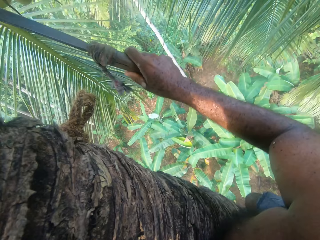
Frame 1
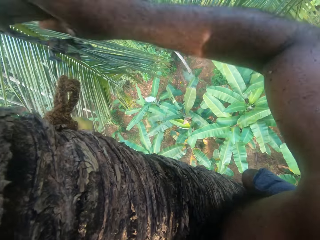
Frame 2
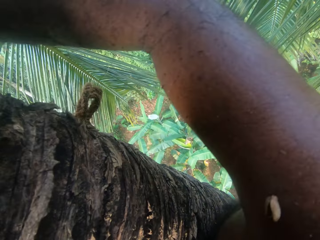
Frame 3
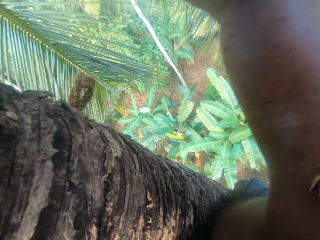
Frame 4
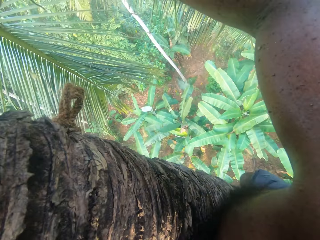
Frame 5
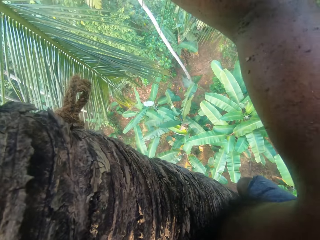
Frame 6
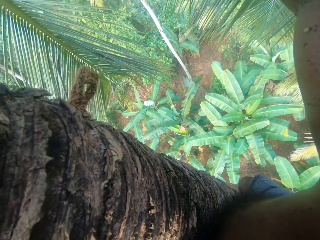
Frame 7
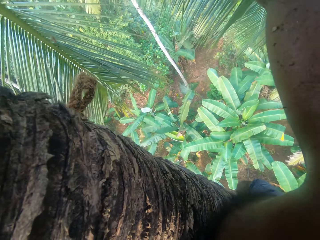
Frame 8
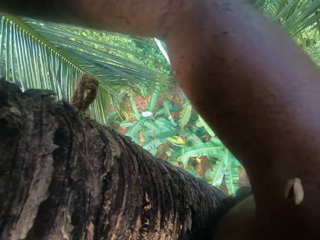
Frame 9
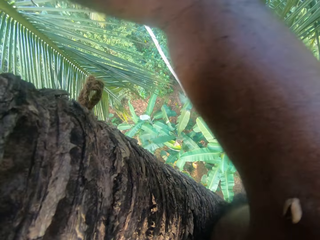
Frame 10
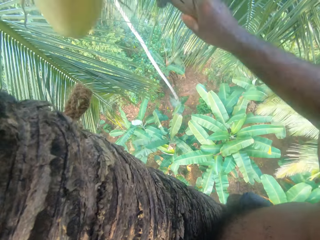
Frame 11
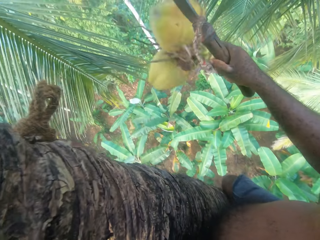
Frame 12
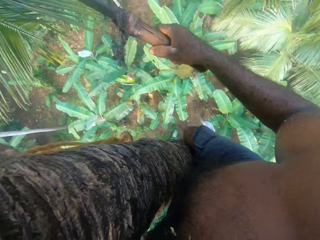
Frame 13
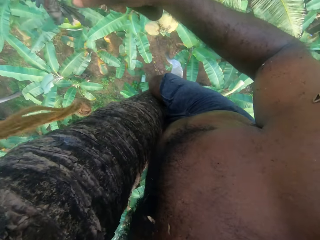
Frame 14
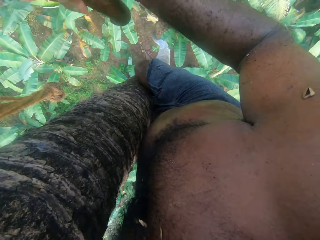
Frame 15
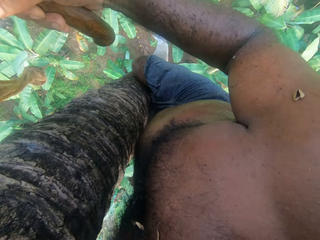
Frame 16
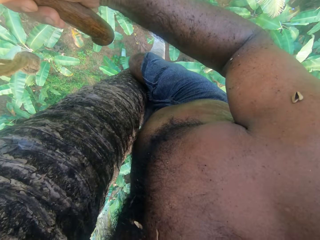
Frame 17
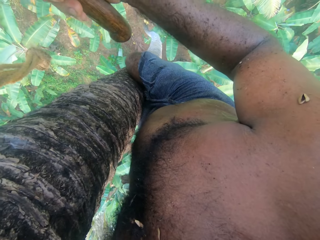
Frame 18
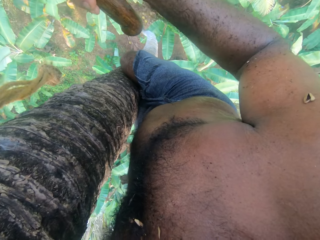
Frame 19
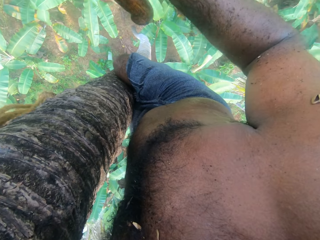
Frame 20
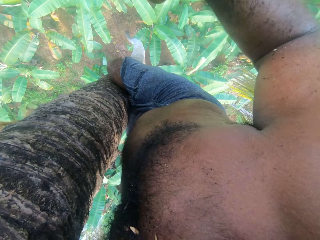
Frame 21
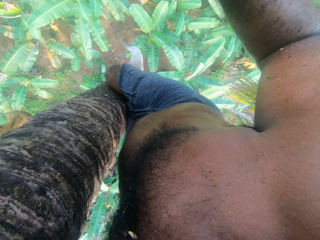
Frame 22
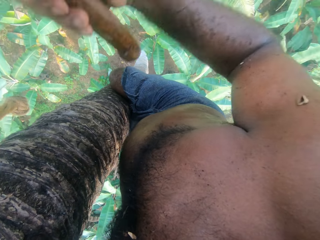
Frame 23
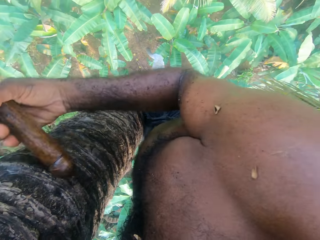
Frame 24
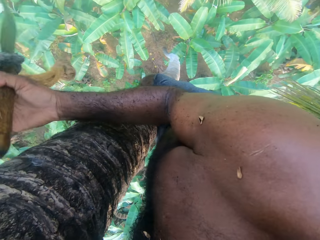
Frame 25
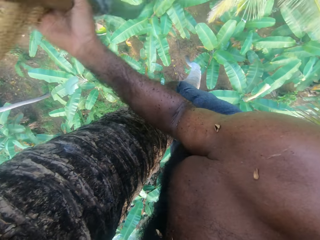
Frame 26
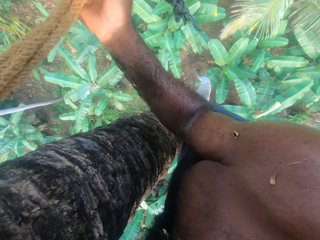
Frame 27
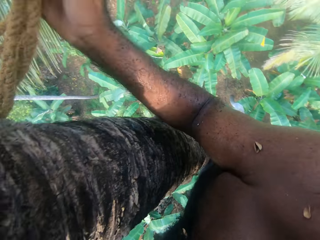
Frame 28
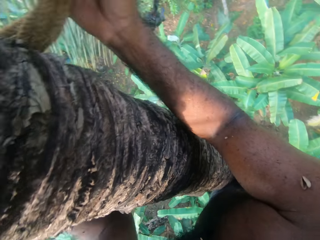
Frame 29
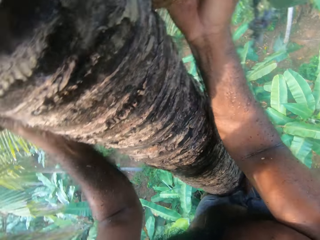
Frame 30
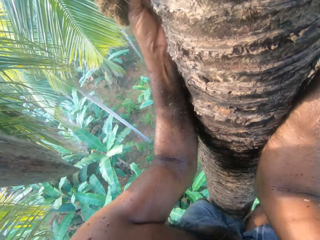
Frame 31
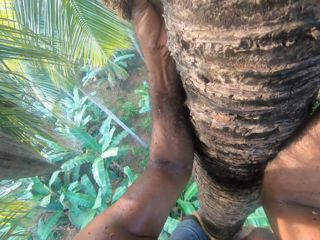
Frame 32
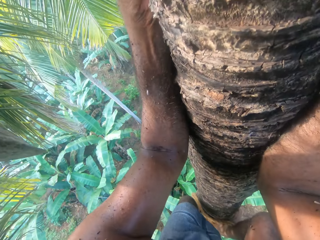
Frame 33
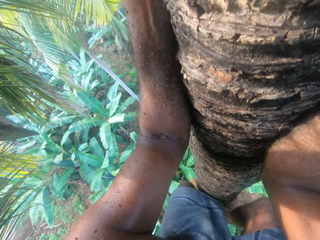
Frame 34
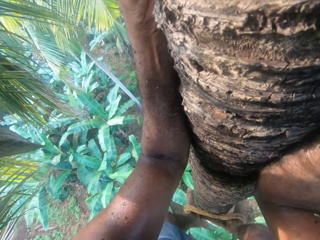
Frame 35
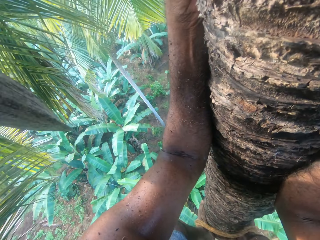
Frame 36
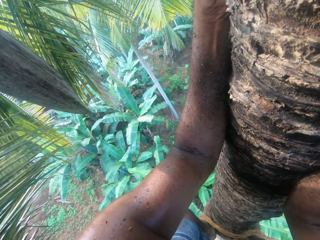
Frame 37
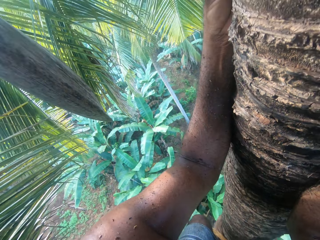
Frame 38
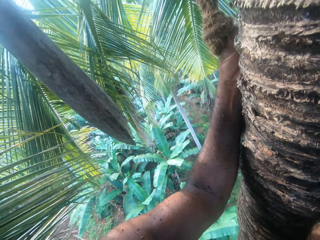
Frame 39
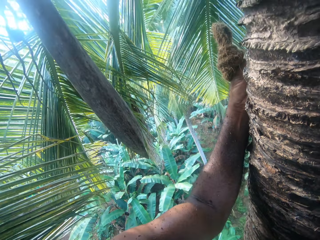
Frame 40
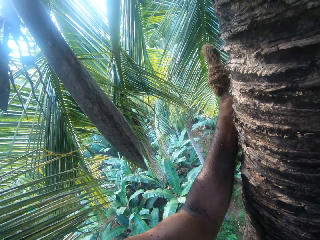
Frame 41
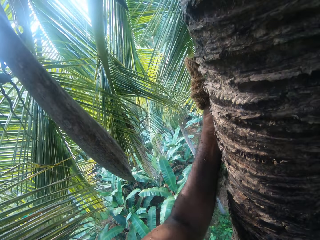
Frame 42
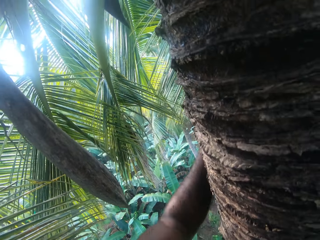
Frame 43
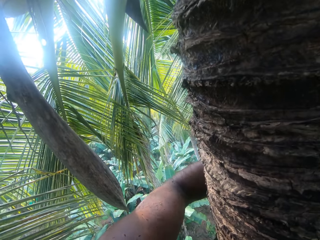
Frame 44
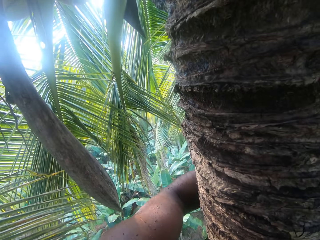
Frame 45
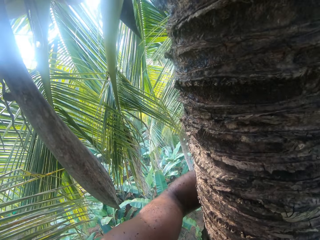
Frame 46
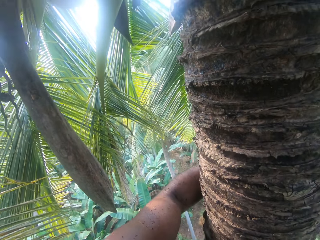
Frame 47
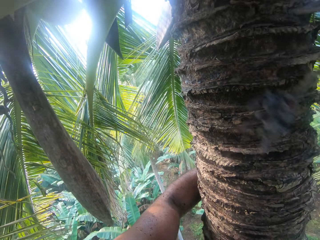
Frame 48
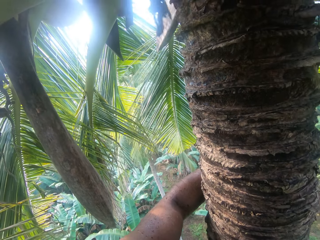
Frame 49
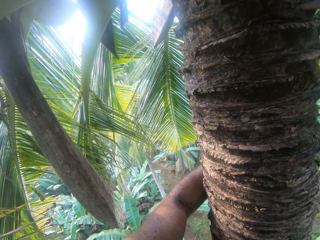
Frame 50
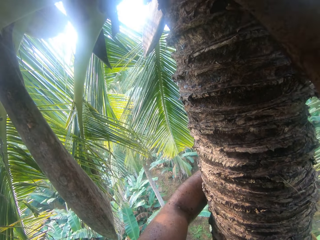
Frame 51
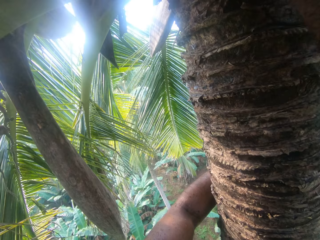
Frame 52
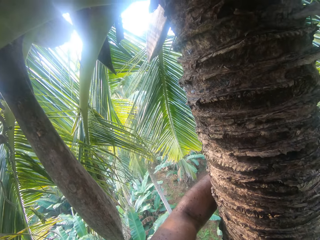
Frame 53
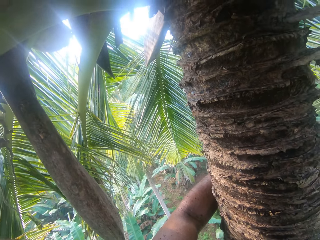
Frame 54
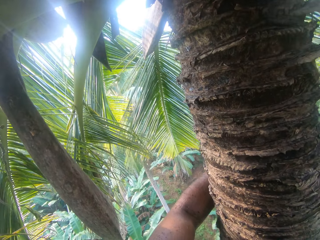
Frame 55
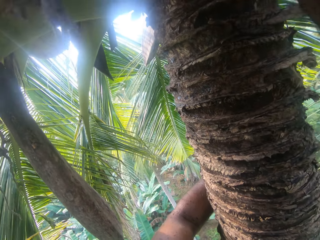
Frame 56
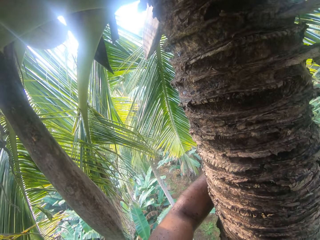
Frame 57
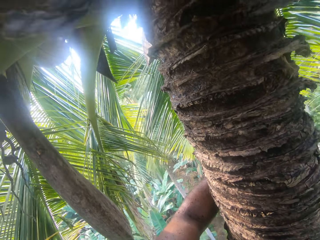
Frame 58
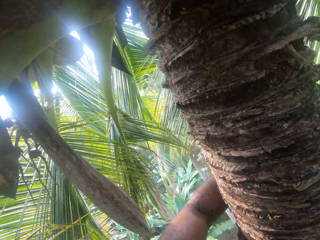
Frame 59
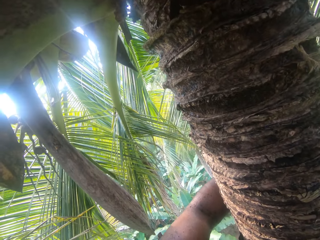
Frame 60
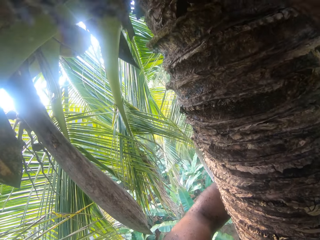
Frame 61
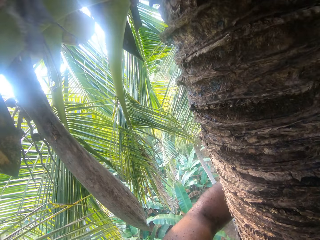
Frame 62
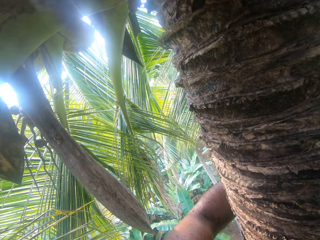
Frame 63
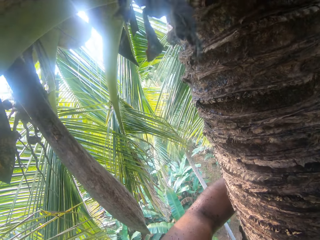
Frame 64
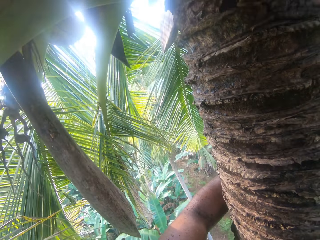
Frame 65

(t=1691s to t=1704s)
The camera wearer looks down. They hold the rope with both hands. They climb the tree. They look down. They cut the coconut.

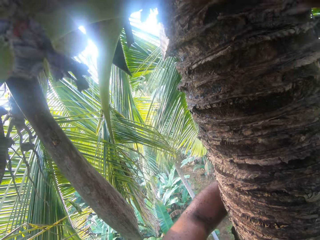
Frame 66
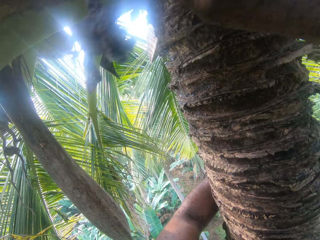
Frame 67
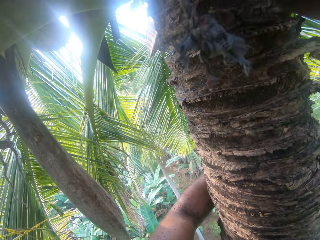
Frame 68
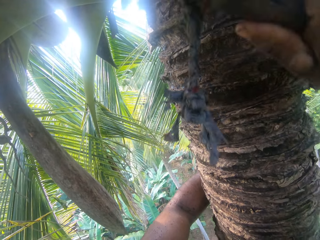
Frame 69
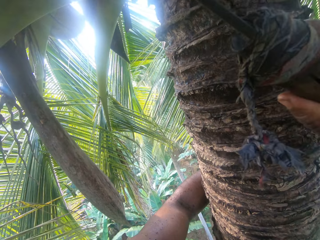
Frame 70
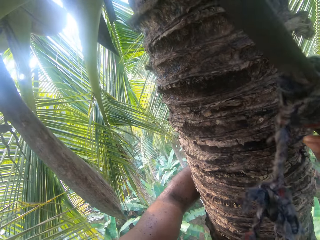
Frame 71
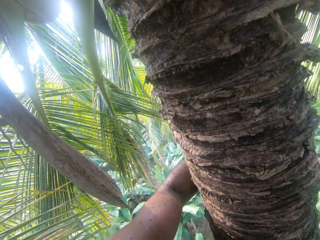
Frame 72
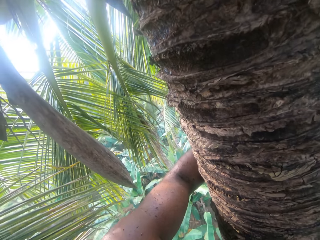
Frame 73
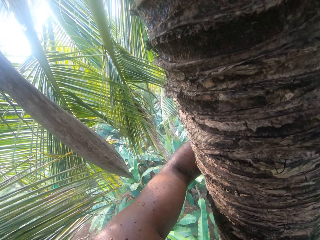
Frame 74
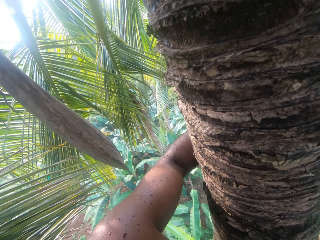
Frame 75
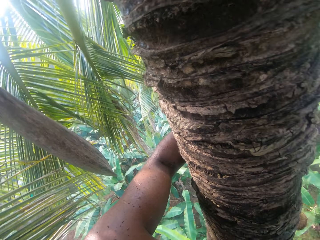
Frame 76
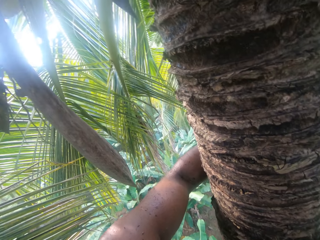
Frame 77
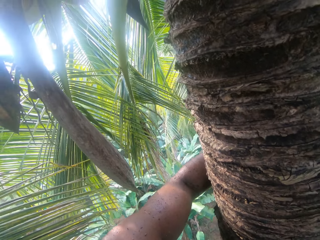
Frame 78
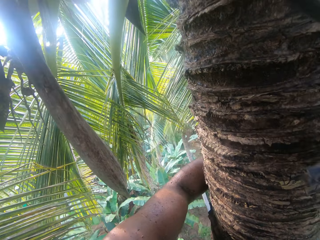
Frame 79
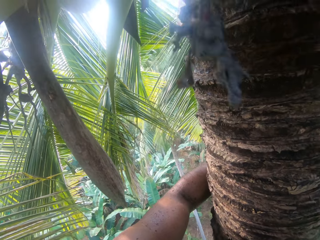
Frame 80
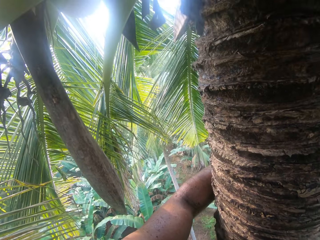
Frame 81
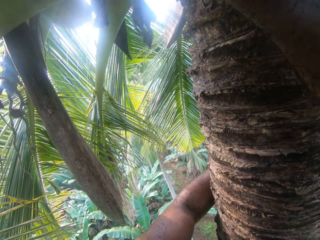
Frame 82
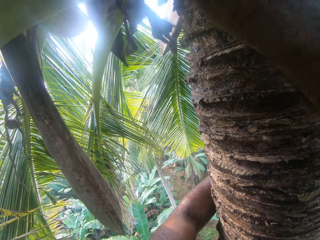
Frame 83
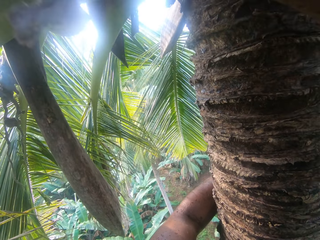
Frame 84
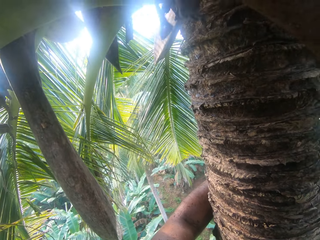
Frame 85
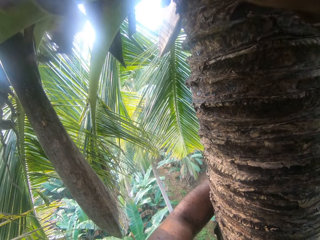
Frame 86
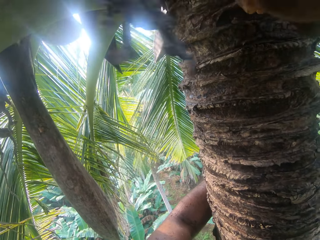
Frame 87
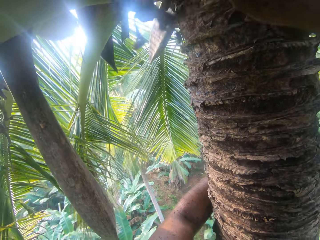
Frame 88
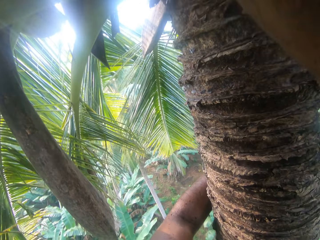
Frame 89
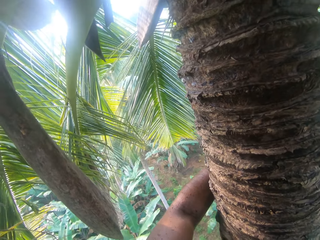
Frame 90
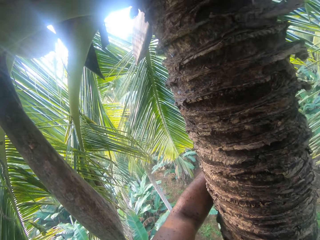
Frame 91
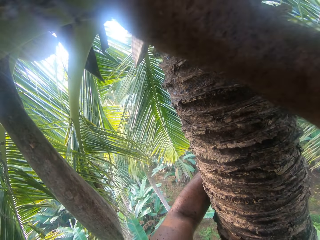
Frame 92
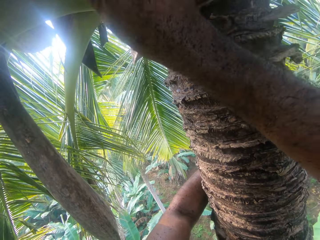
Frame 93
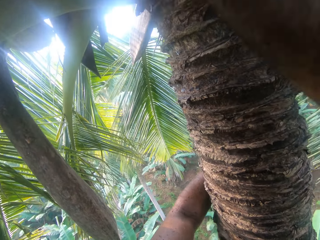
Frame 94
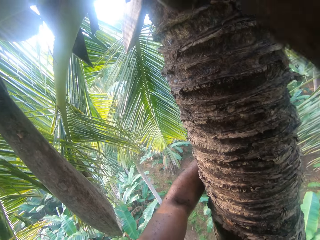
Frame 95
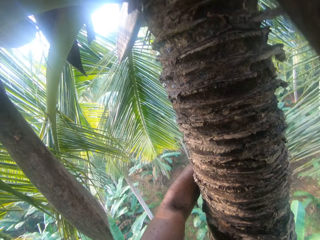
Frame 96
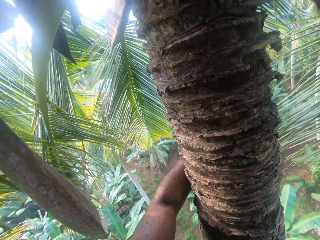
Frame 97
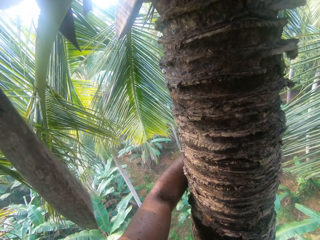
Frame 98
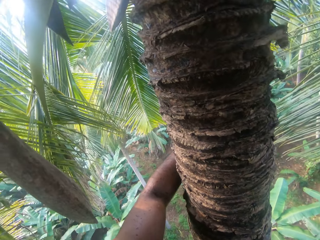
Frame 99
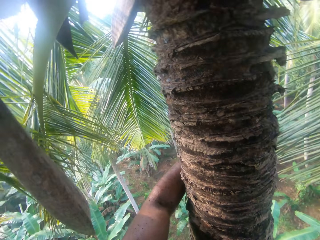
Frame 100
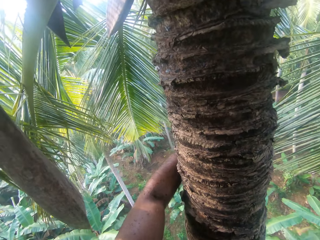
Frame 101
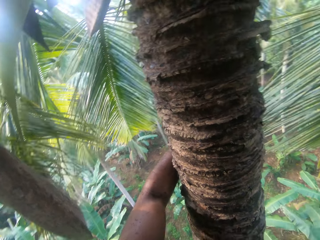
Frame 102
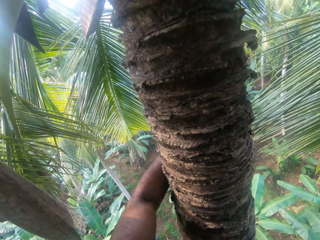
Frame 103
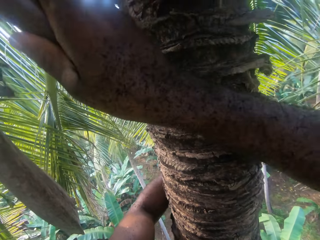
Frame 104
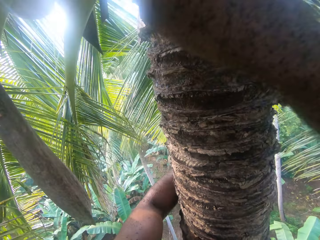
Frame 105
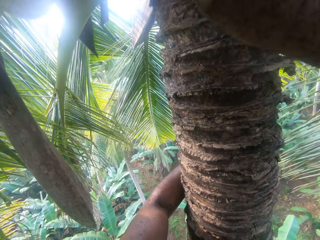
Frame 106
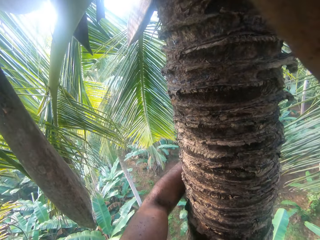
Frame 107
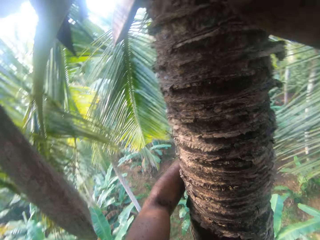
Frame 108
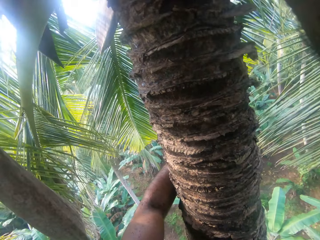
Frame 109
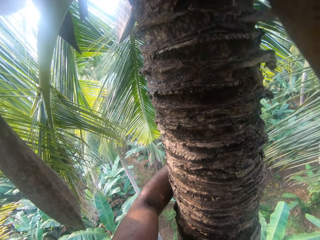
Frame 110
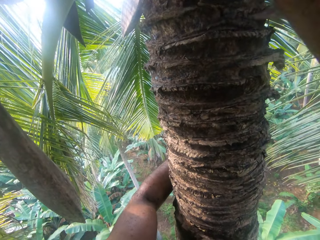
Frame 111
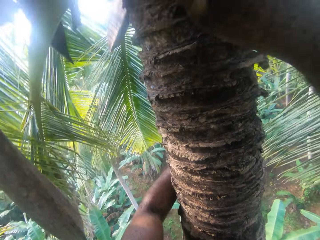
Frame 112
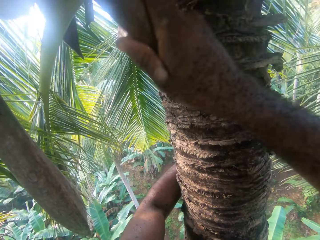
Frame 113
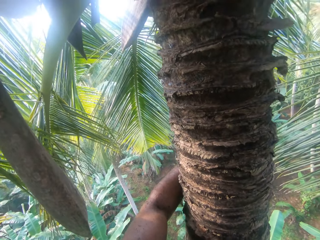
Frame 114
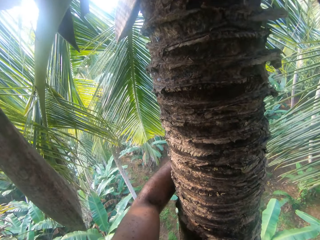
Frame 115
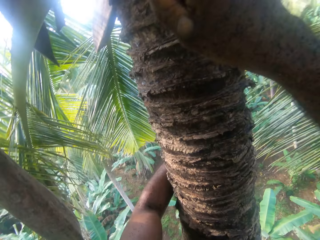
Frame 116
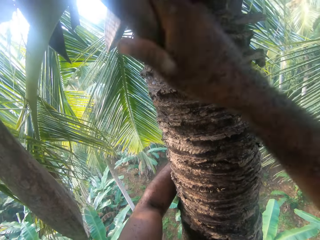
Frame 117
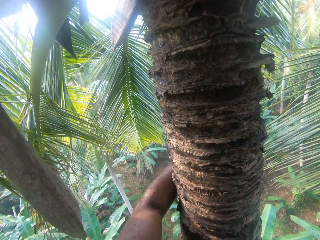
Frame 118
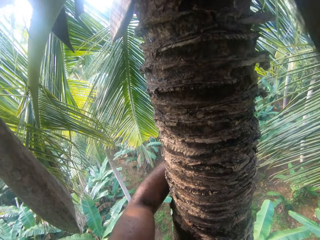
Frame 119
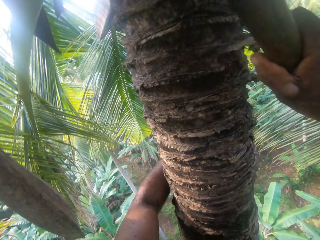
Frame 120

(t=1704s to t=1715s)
The camera wearer cuts the coconut down.
